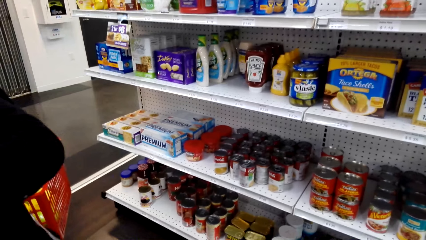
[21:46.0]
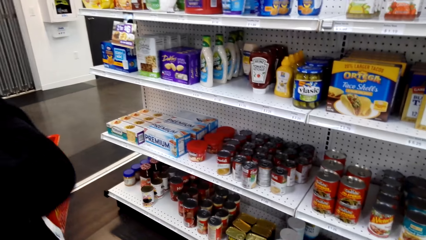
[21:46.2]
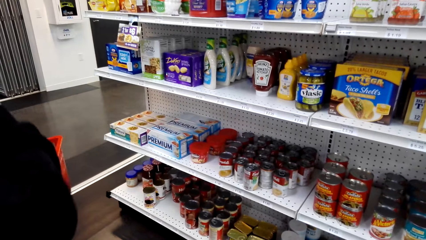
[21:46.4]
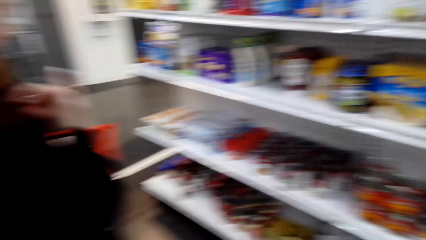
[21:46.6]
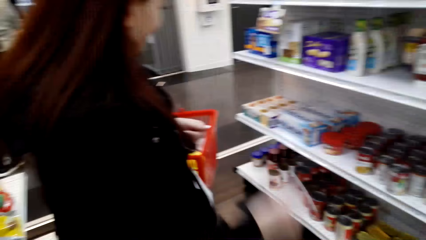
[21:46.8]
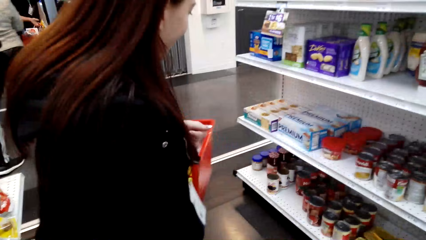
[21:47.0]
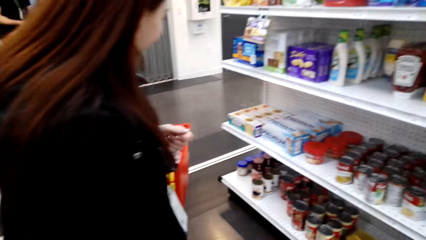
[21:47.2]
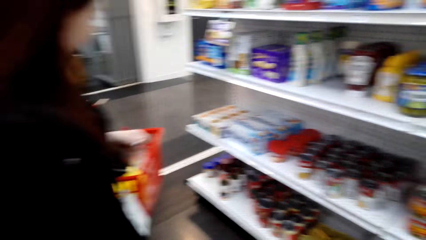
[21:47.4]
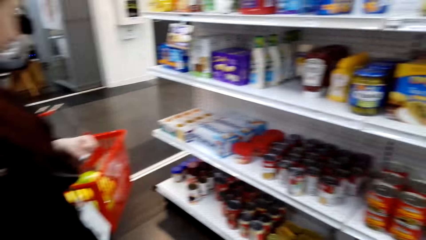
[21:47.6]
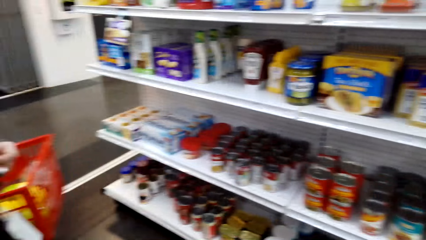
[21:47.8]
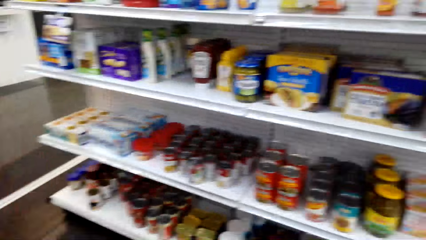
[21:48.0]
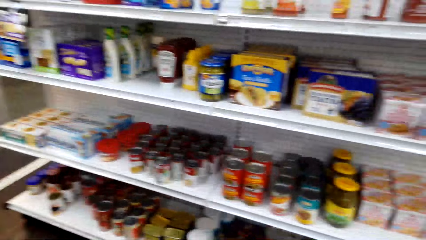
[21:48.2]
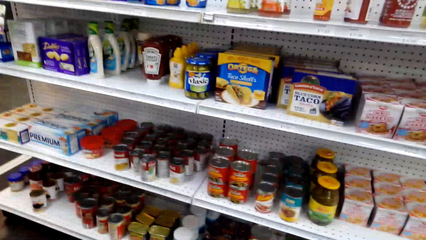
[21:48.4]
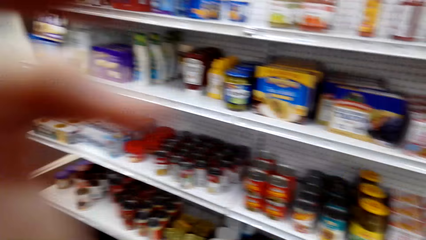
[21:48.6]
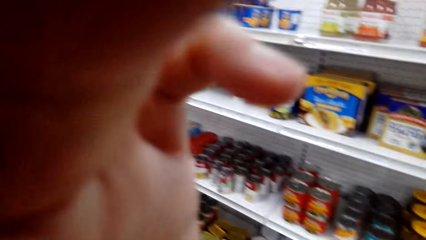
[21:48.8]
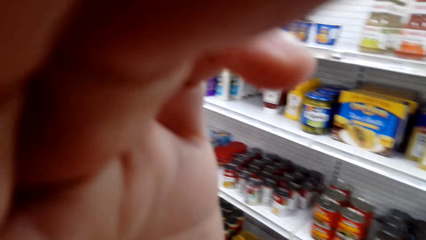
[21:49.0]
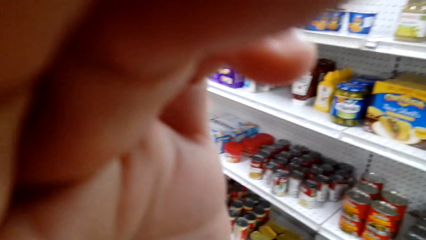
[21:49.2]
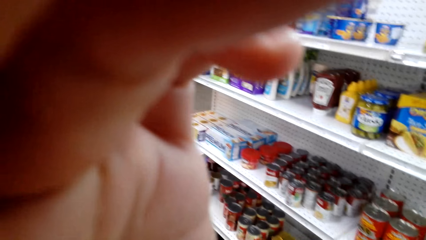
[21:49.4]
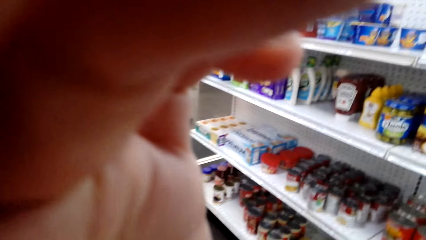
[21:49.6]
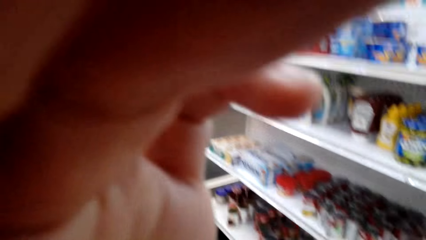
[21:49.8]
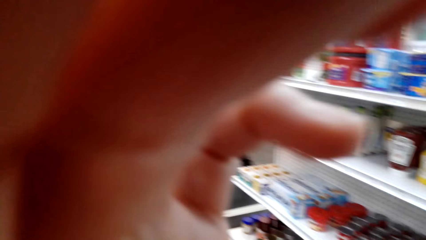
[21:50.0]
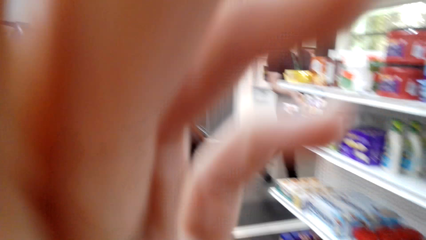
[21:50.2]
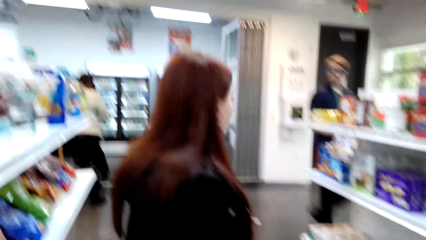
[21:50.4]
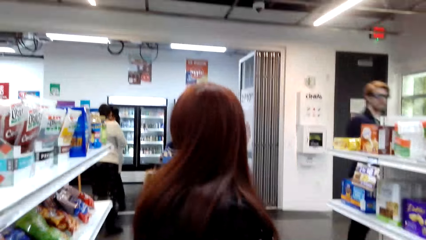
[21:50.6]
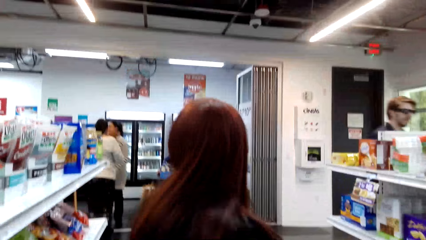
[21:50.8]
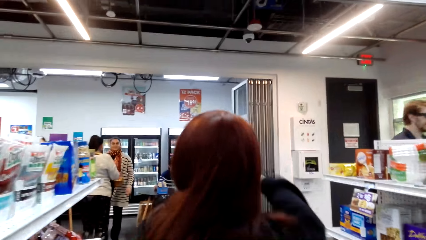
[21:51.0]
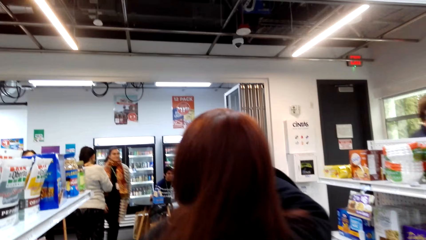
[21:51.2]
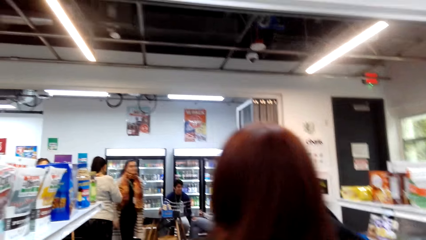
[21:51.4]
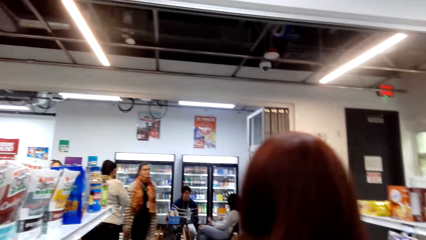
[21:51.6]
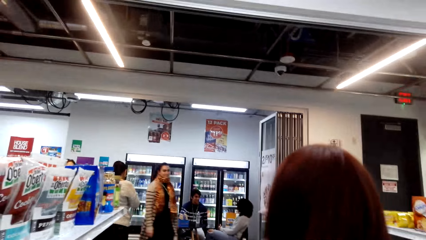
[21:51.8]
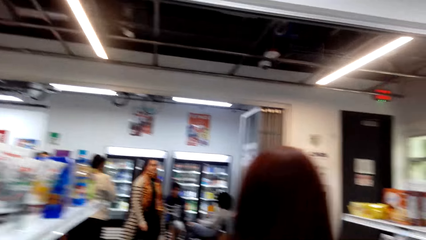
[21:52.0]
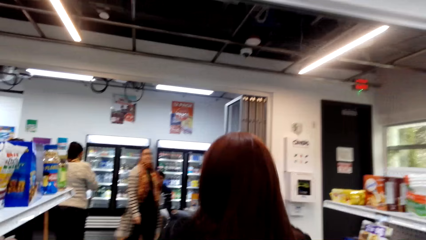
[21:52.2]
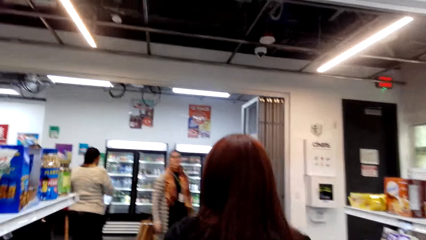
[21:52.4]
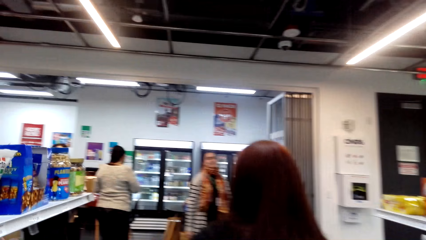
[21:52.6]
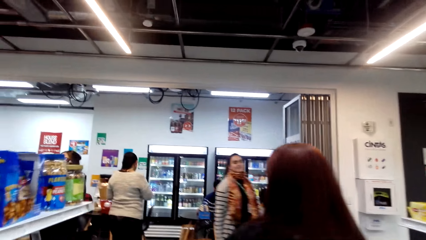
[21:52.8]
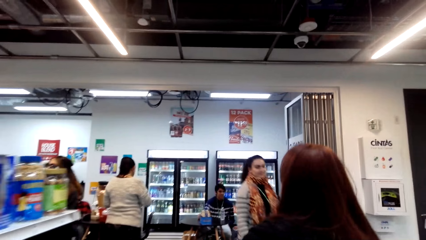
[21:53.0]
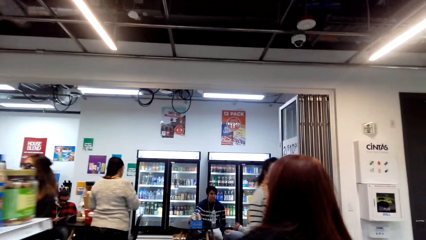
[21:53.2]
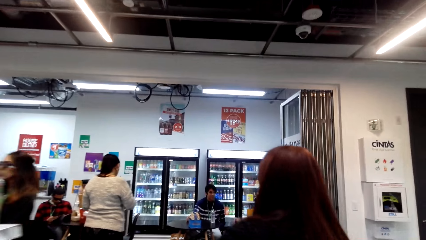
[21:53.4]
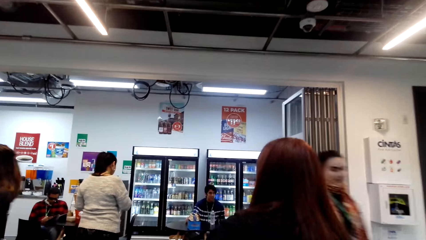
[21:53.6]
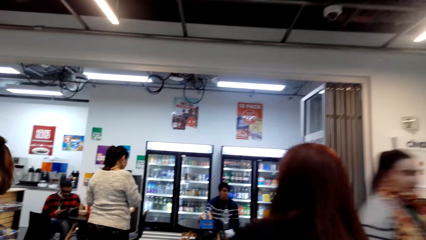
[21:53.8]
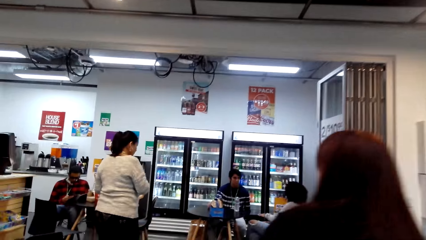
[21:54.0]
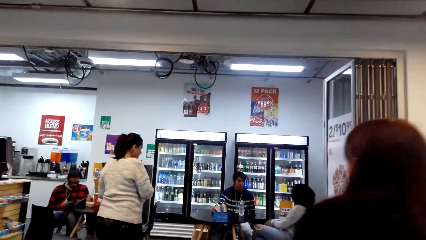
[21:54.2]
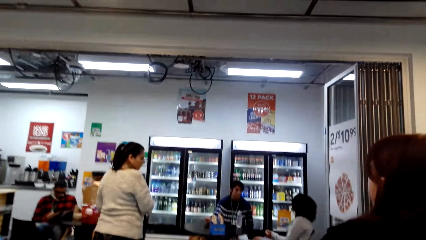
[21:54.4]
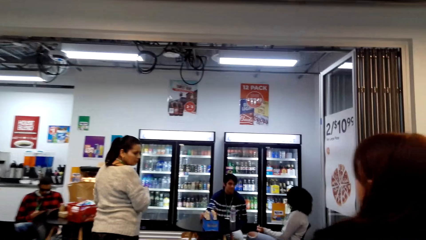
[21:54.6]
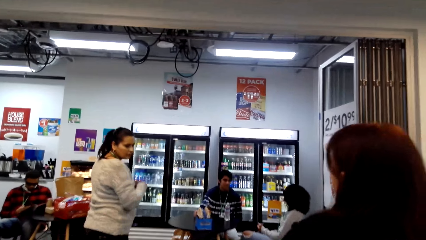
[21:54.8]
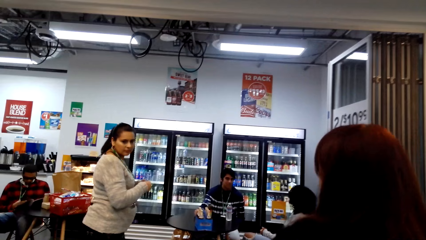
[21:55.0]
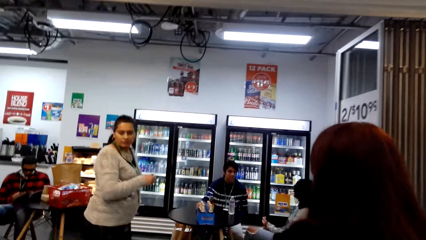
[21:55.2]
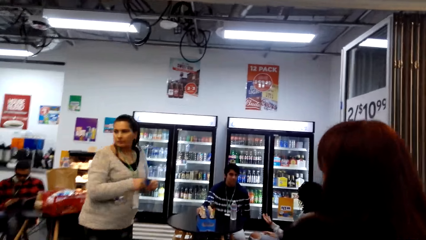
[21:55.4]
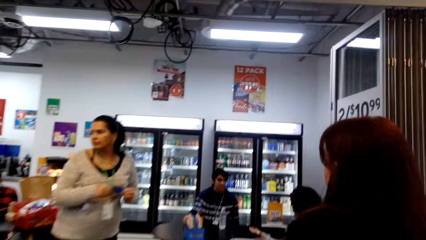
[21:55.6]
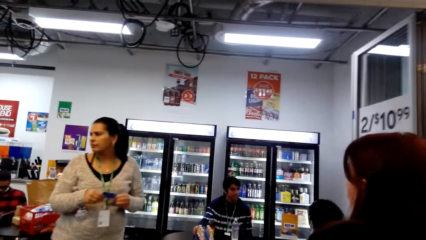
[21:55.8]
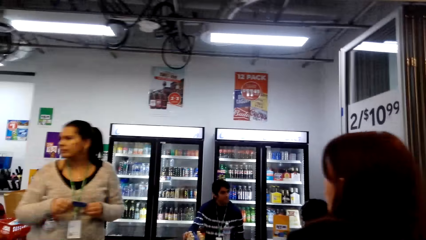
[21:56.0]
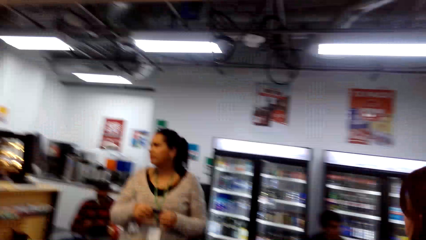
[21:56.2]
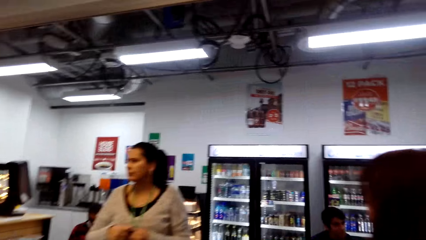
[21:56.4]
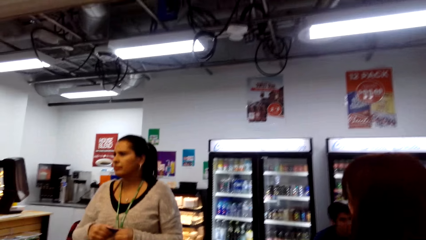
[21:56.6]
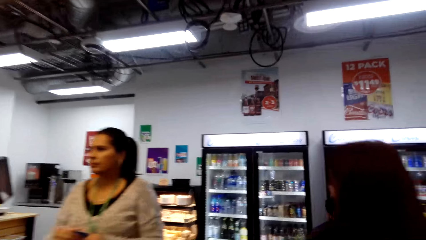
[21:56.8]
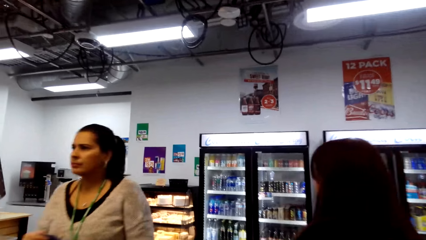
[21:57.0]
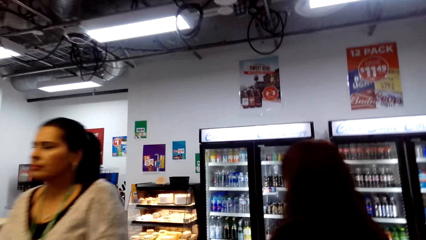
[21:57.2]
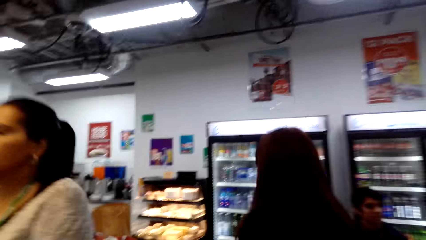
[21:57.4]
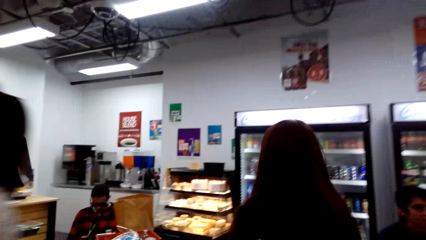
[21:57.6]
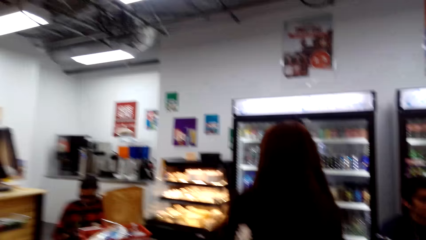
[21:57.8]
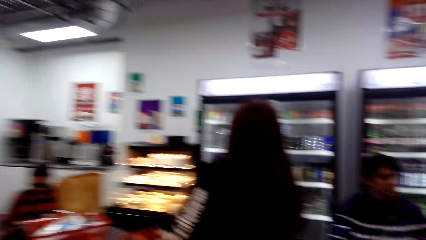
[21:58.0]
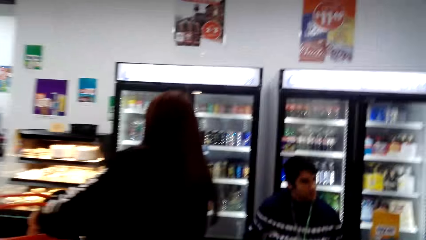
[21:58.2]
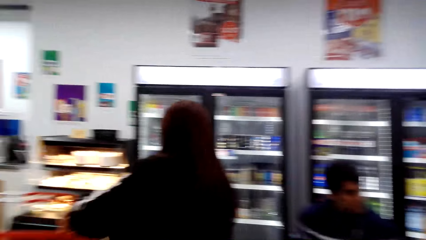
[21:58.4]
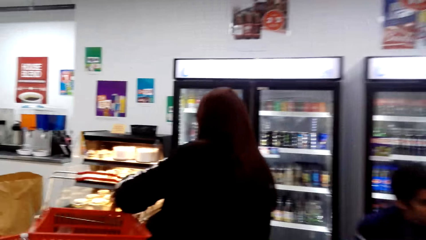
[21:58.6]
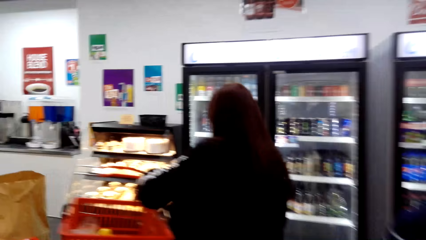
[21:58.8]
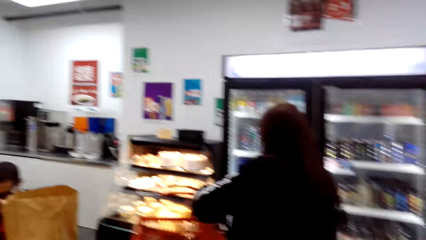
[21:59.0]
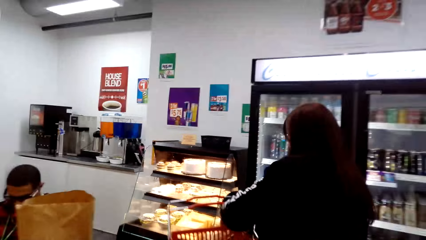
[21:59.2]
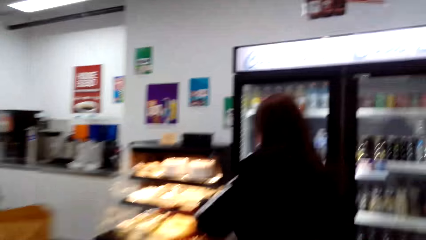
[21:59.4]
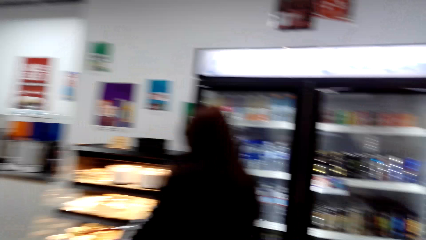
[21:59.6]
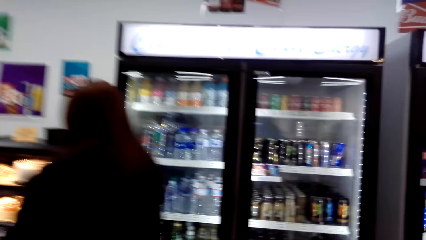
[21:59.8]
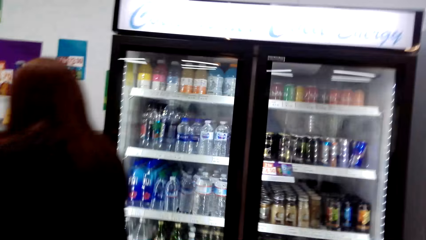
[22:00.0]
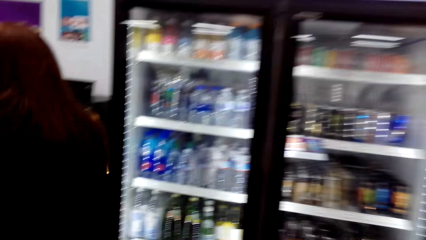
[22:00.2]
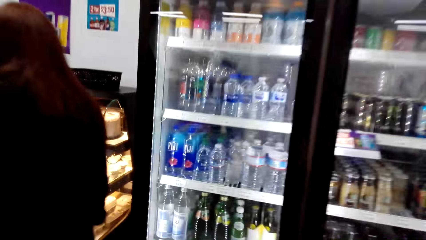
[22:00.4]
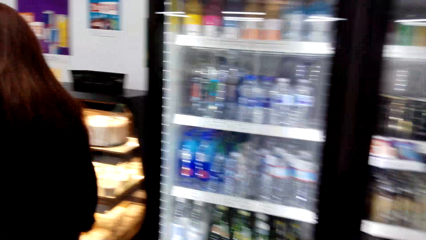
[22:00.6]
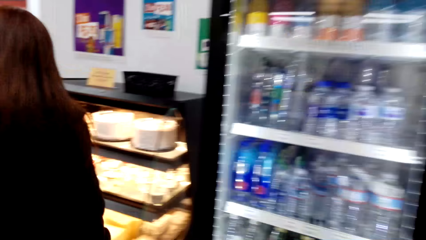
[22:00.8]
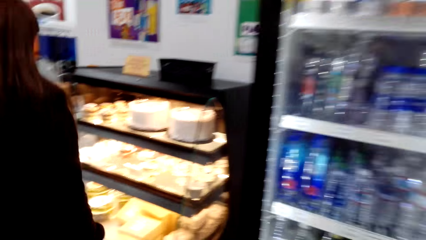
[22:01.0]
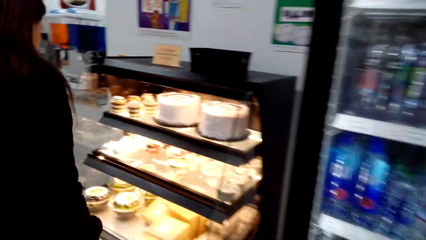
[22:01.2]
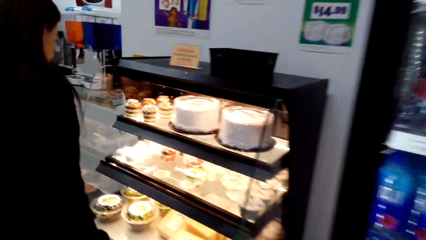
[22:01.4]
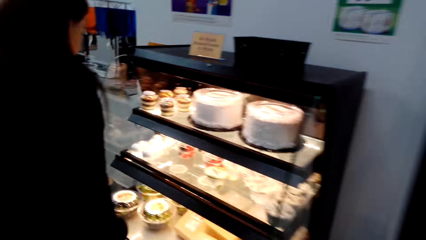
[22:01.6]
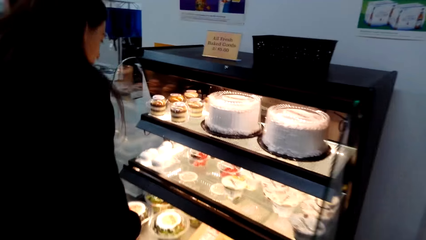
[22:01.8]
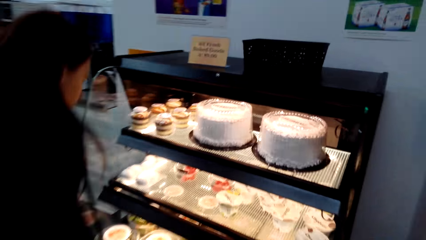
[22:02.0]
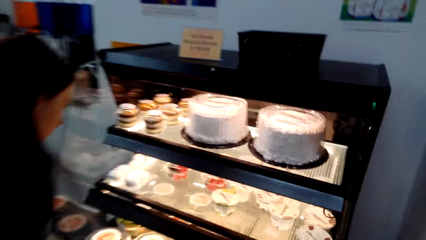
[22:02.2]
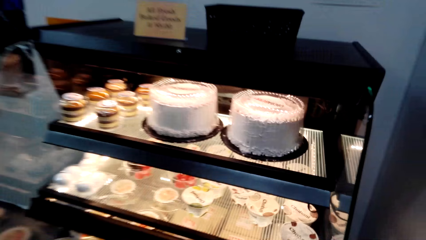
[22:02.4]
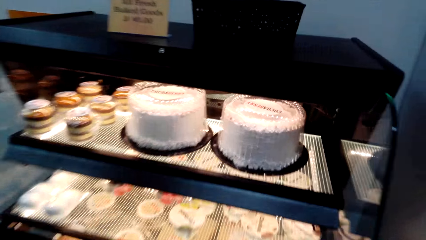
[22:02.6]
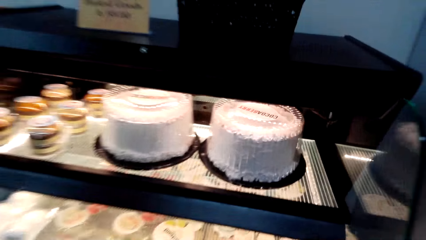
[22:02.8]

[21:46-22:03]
A lady touches something. The camera wearer touches something. They look at the hand. They walk in the supermarket. The lady walks in the supermarket. The camera wearer interacts with friends.
